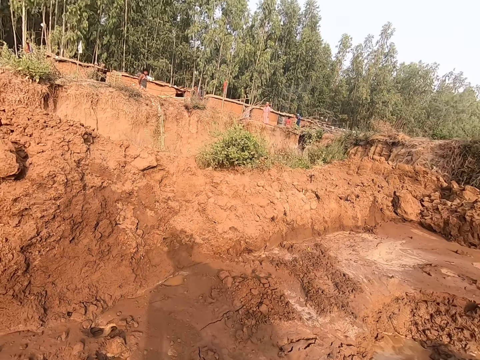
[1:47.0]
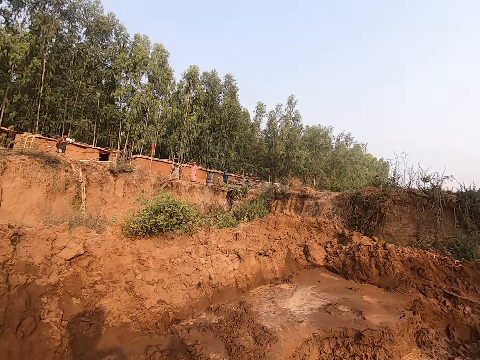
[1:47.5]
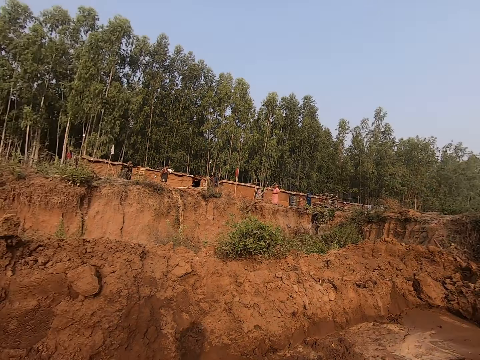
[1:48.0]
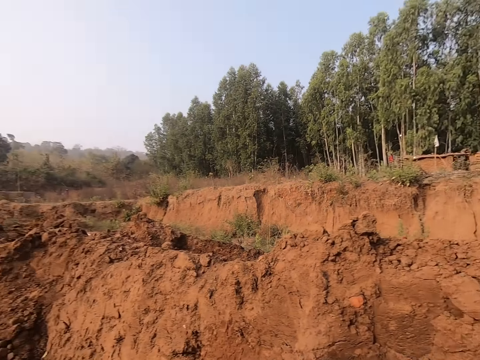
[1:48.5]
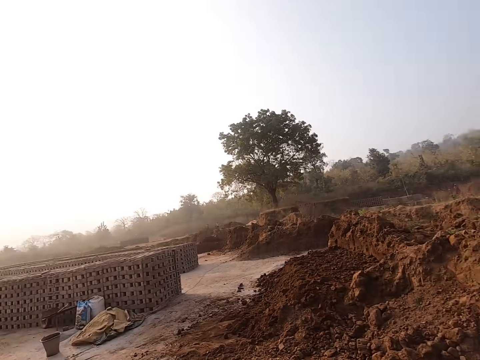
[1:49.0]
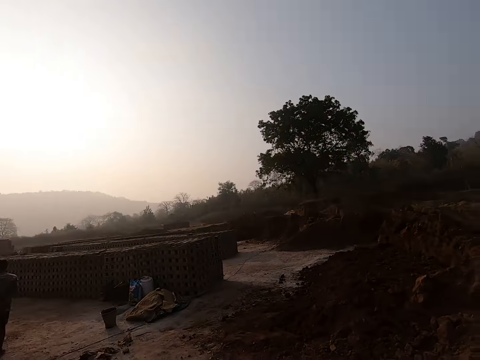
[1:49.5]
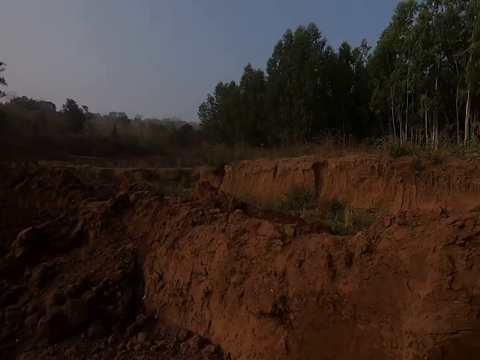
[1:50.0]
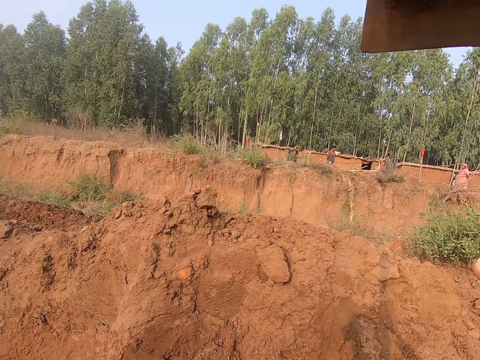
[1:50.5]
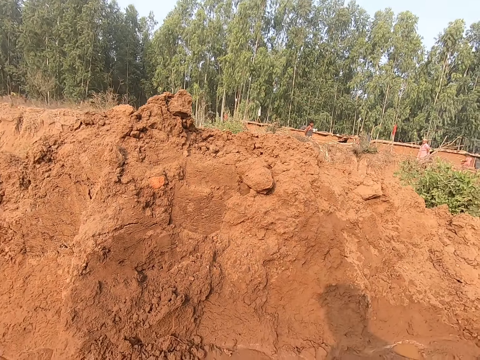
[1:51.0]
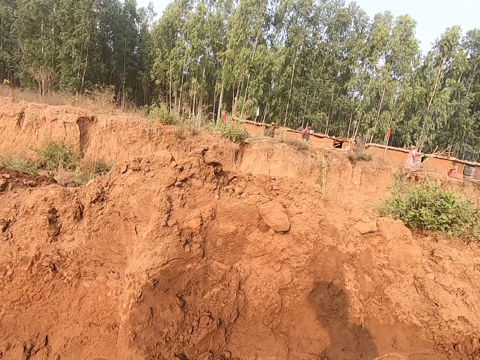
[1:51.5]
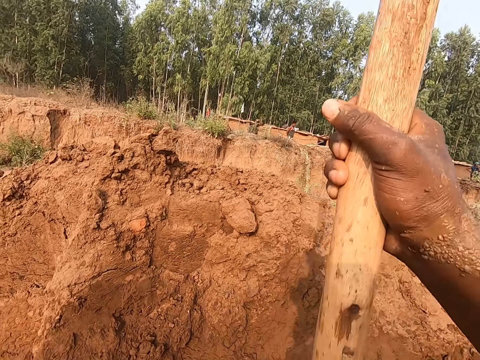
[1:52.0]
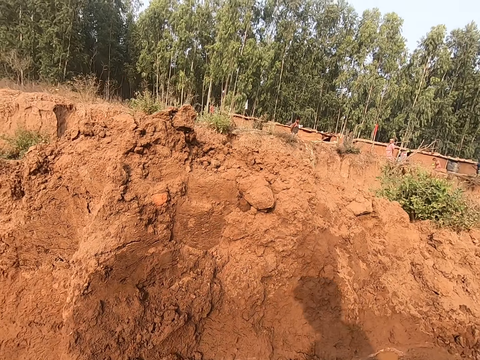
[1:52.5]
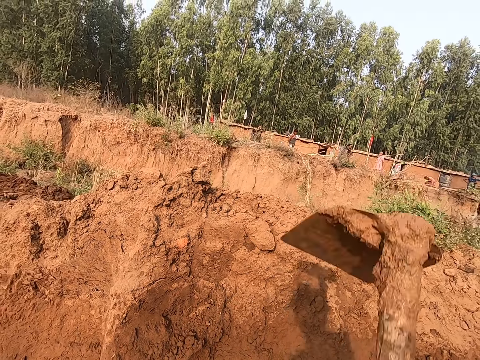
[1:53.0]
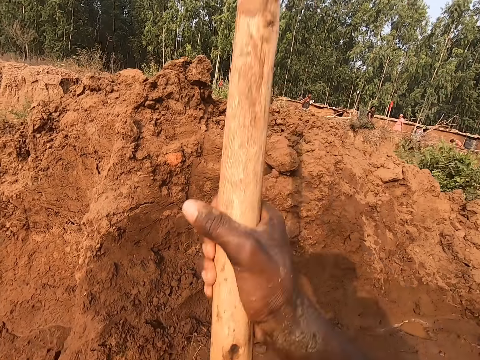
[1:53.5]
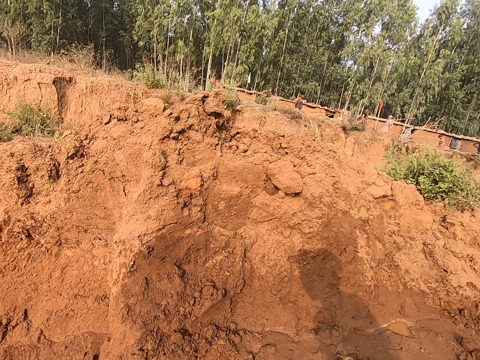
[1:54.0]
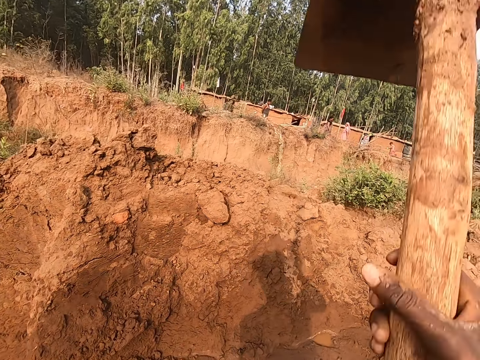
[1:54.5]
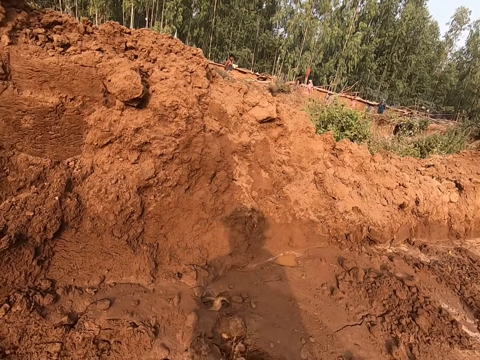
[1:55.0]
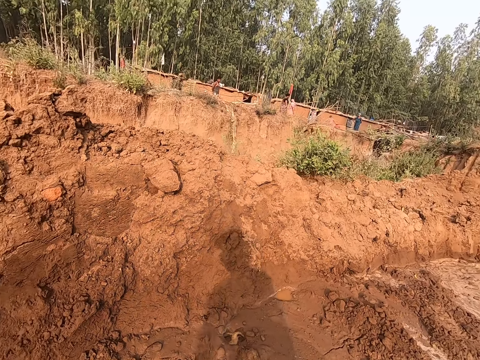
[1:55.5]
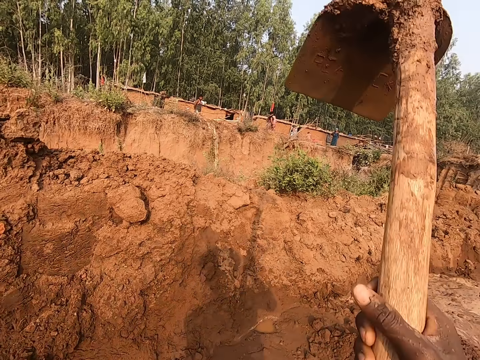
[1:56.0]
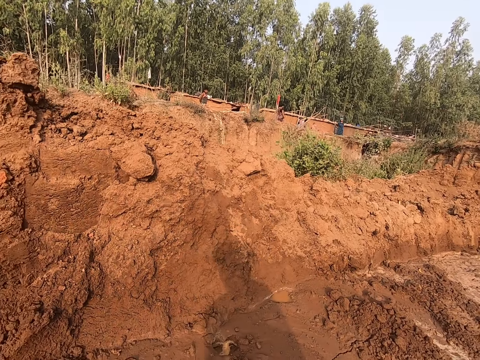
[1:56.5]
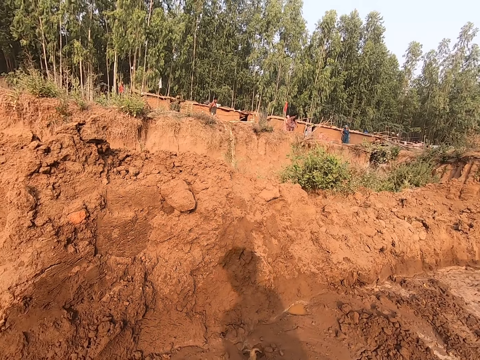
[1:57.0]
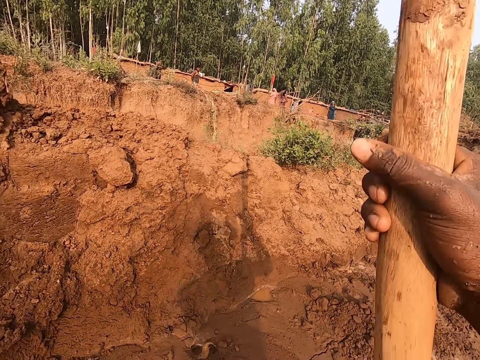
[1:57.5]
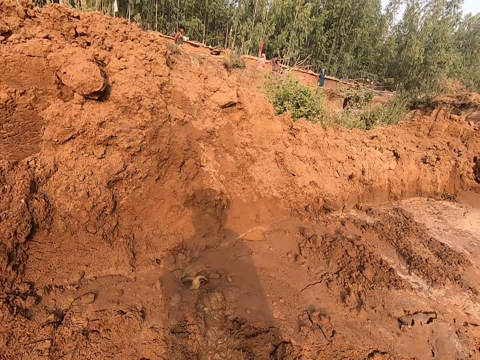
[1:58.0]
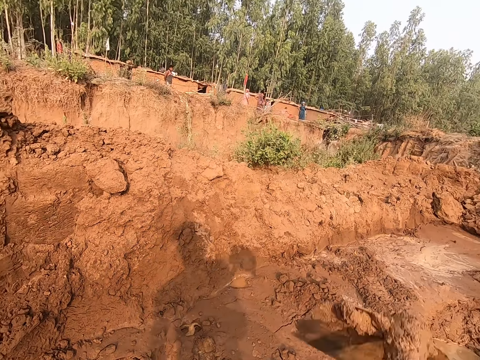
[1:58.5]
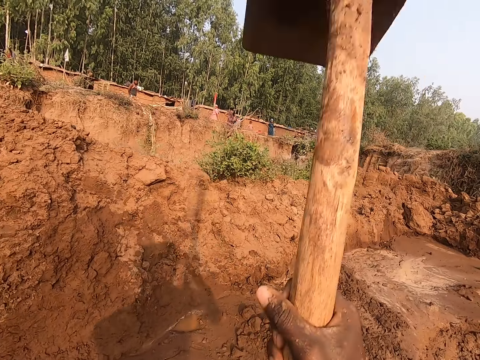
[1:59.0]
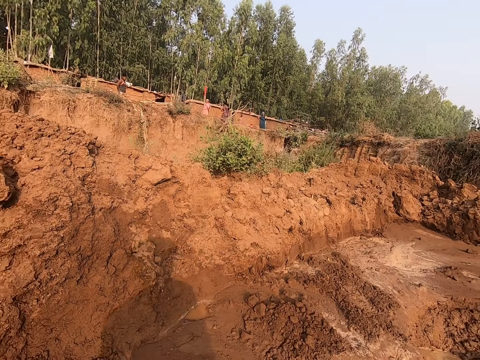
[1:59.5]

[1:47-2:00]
The camera wearer disintegrates the pile of clay with the hoe in his right hand.

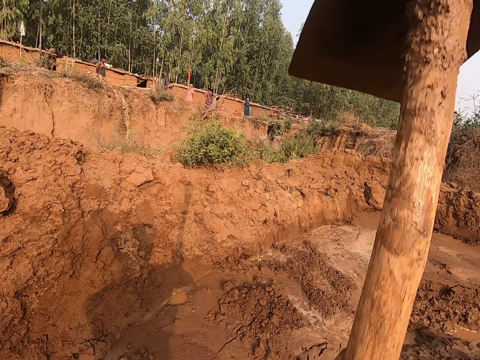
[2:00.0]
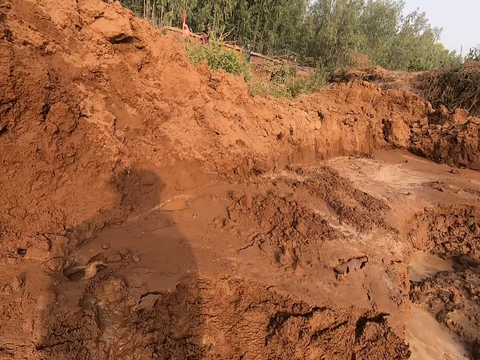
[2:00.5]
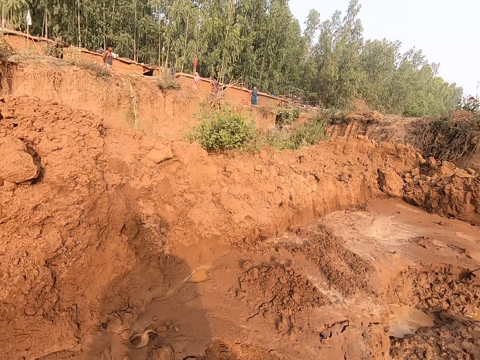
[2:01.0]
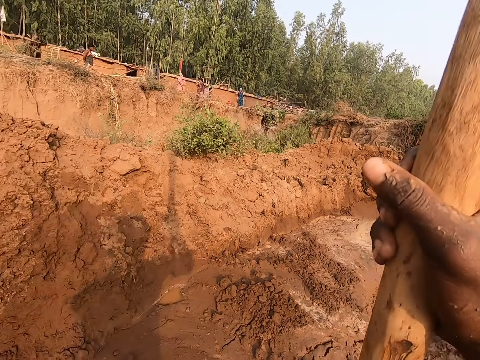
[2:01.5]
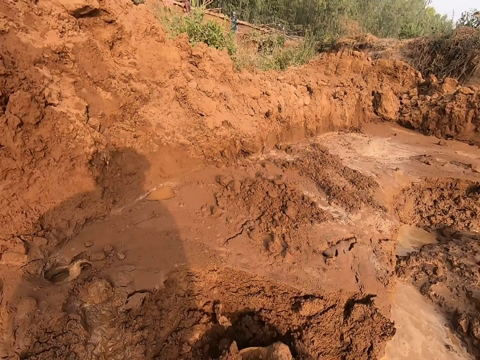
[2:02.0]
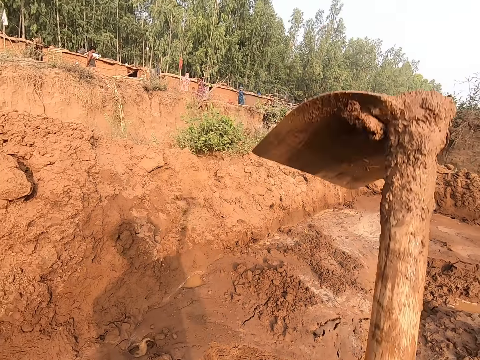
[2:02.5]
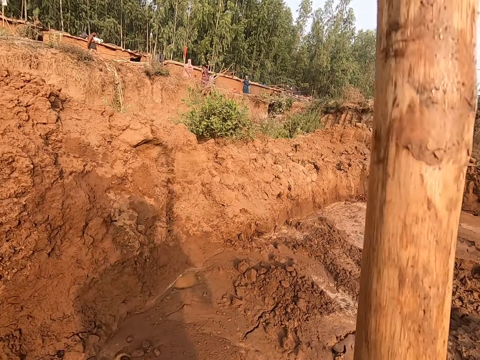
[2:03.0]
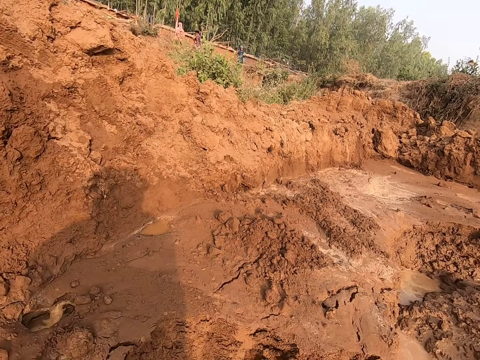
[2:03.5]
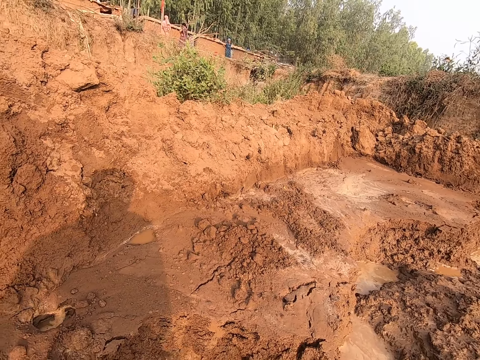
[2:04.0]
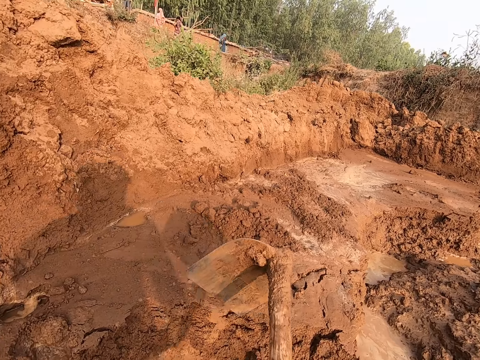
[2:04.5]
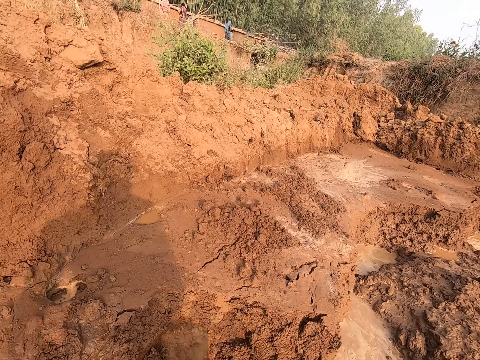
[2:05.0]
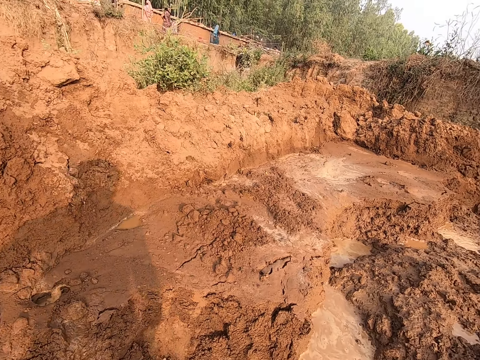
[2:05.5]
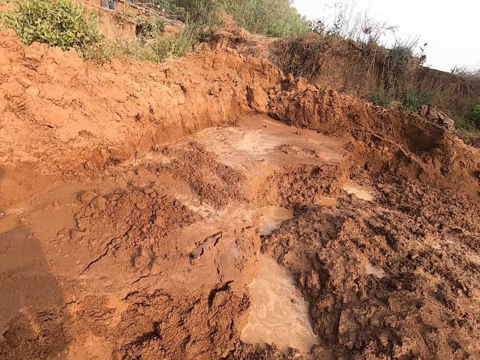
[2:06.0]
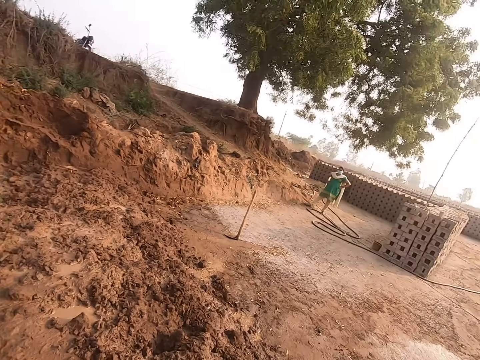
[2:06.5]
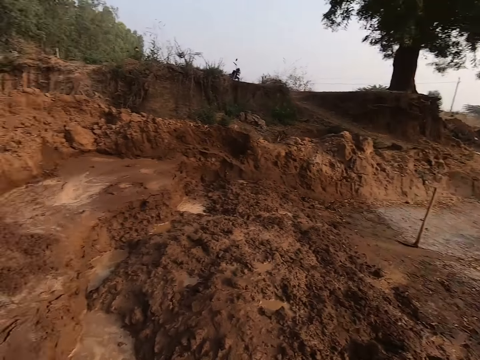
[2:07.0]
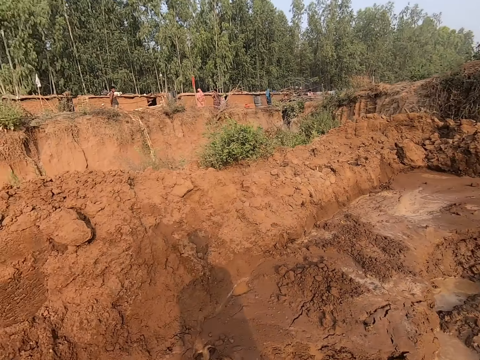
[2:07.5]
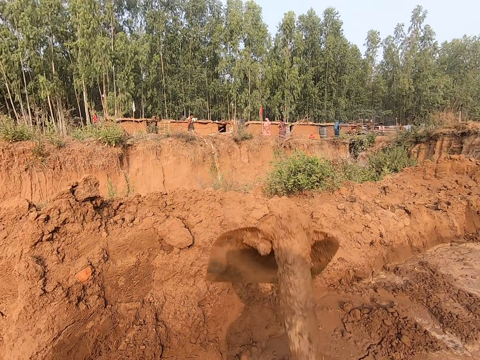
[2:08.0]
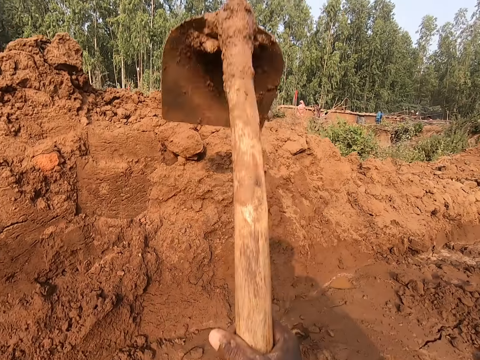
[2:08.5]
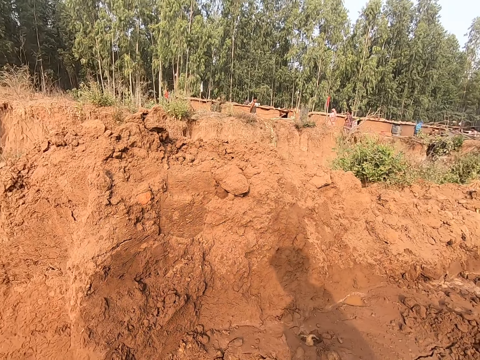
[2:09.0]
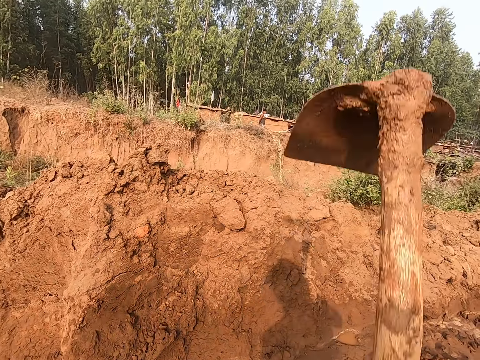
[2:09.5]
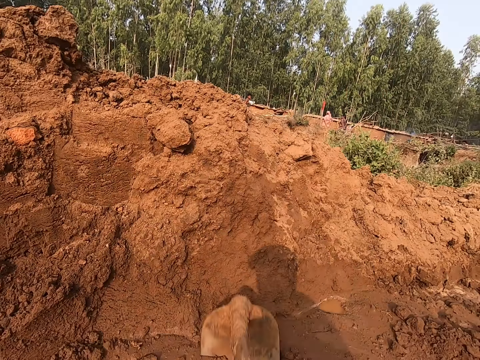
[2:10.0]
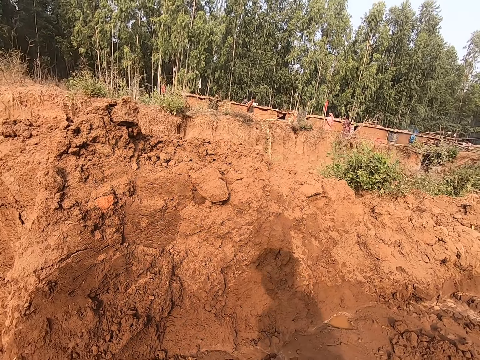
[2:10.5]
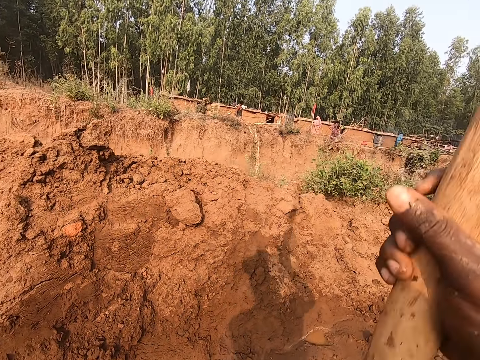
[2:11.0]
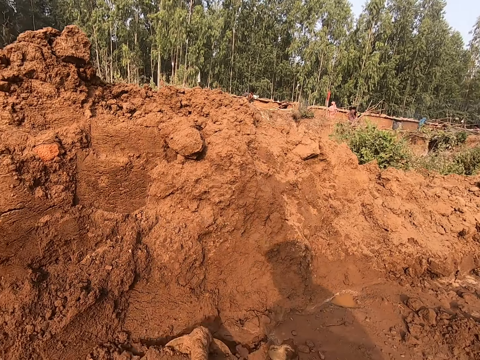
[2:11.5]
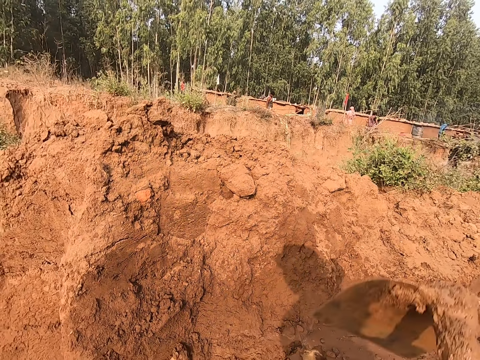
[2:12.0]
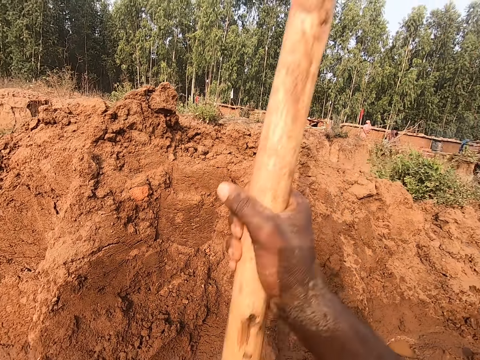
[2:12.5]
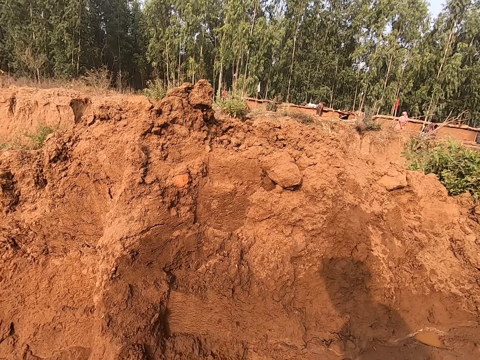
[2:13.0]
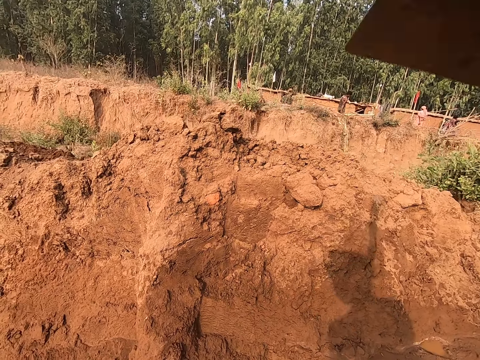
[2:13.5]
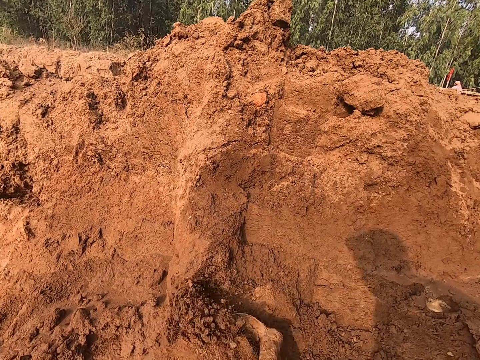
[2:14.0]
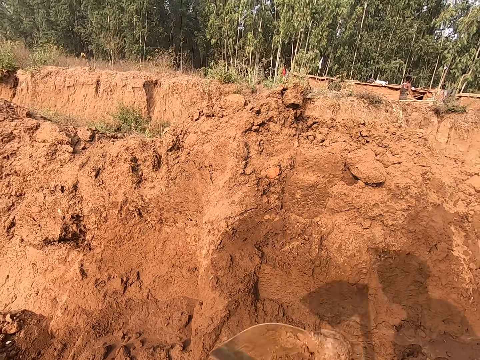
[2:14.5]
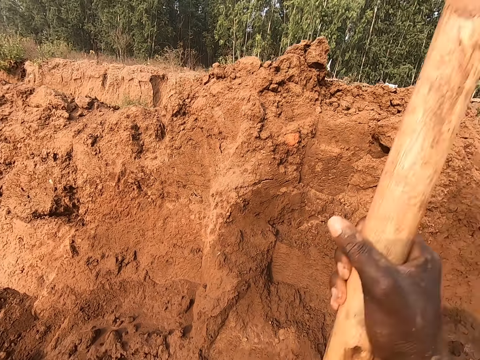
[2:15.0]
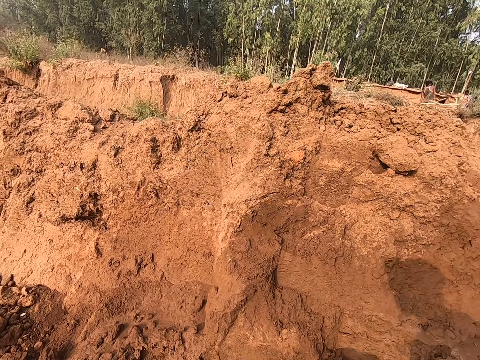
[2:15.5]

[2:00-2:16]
The camera wearer disintegrates the pile of clay with the hoe in his right hand. He looks around. He disintegrates the pile of clay with the hoe in his right hand again. He mixes the mud with the hoe.
